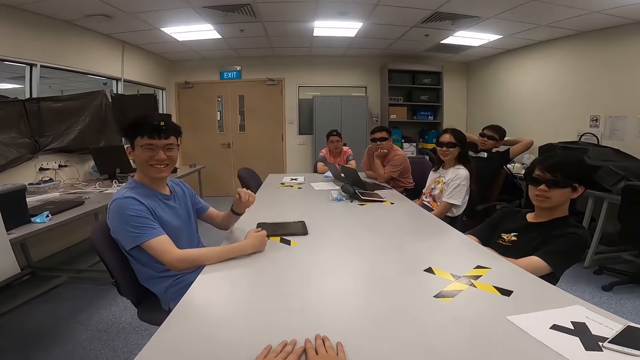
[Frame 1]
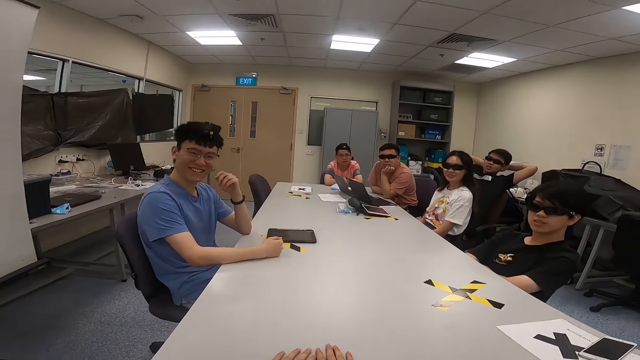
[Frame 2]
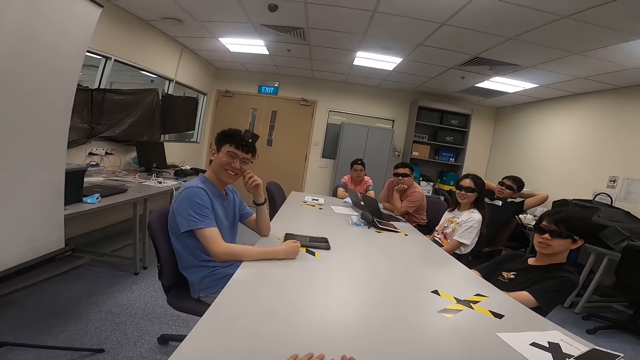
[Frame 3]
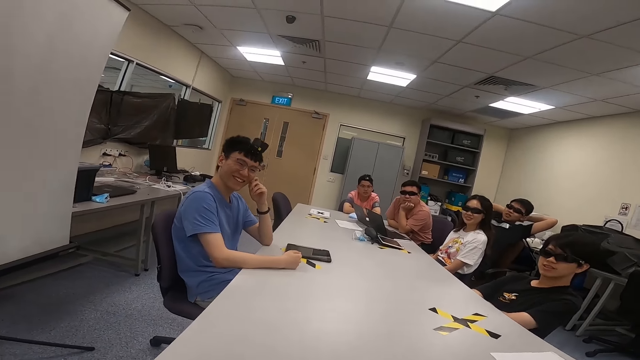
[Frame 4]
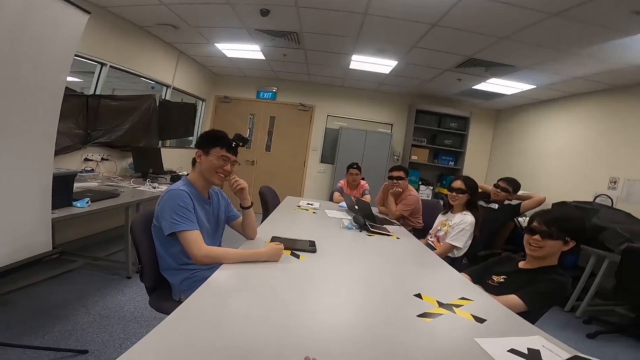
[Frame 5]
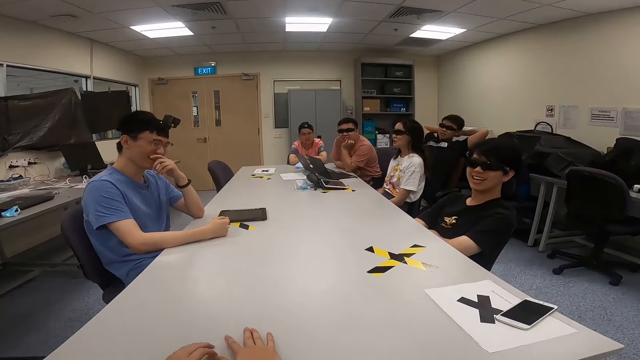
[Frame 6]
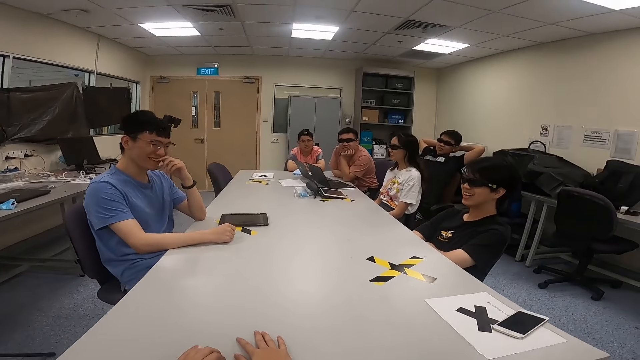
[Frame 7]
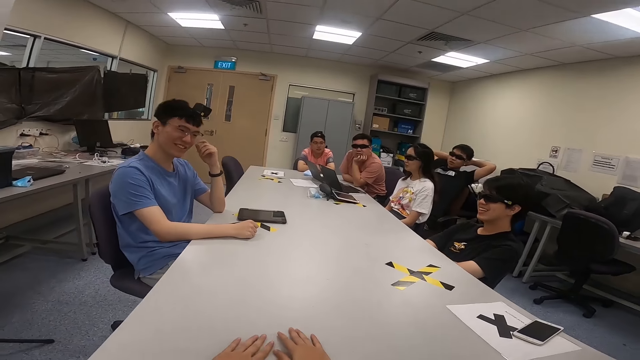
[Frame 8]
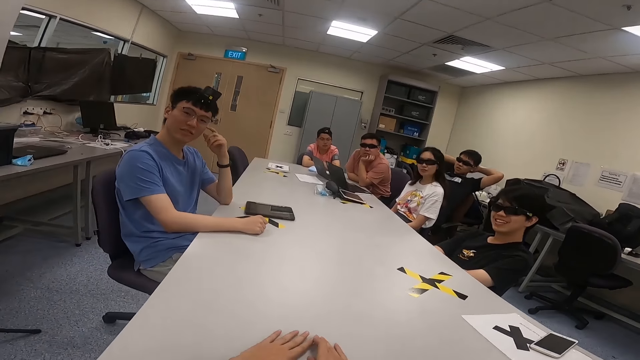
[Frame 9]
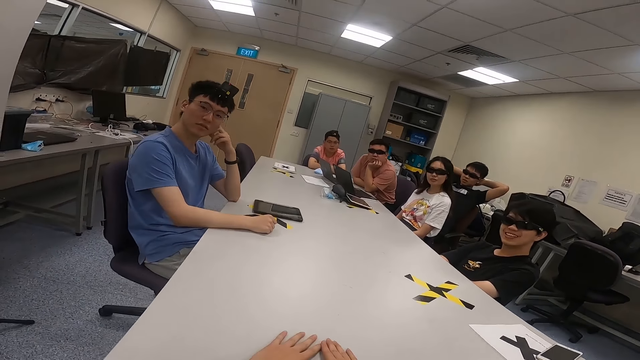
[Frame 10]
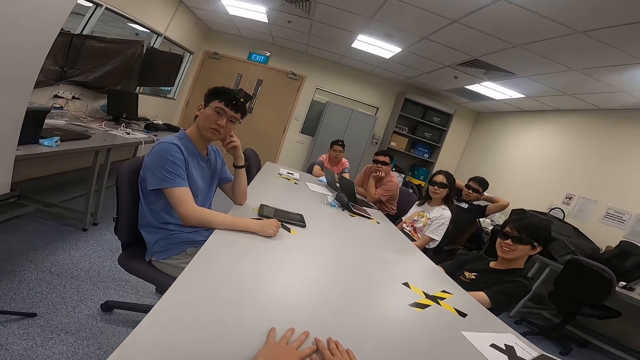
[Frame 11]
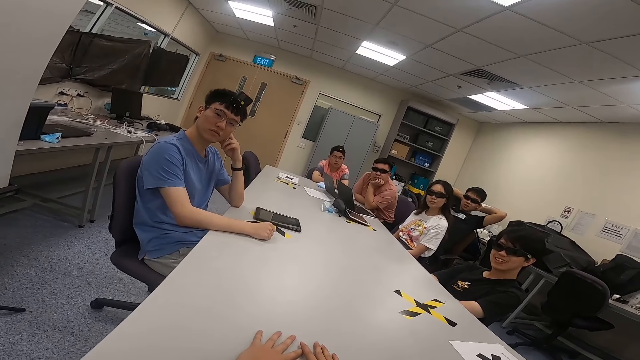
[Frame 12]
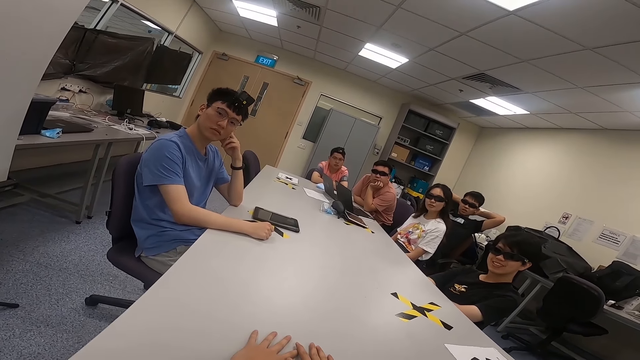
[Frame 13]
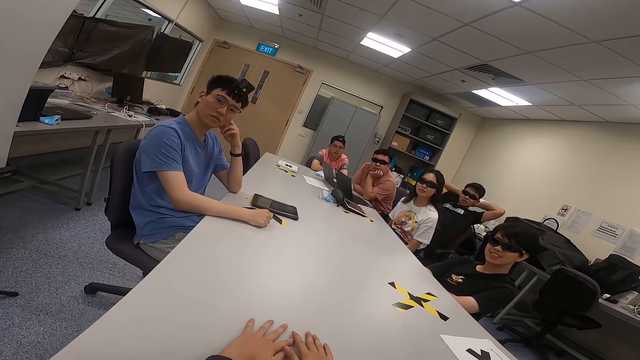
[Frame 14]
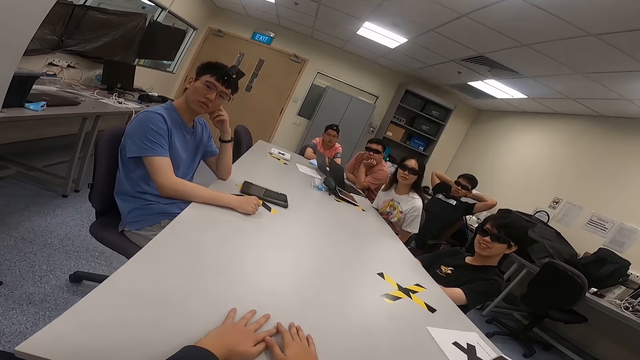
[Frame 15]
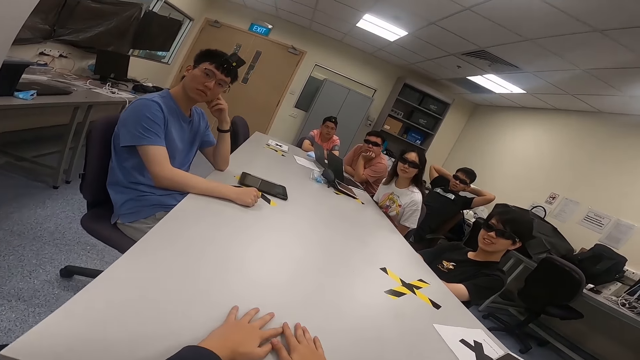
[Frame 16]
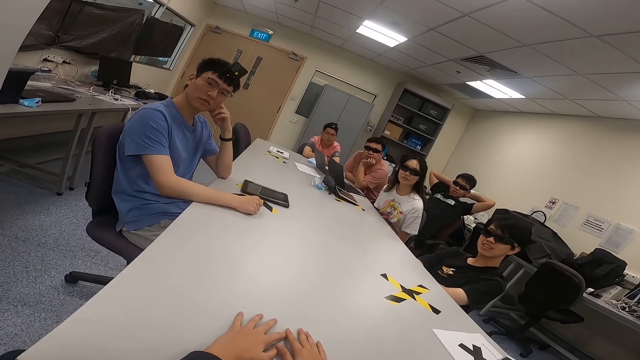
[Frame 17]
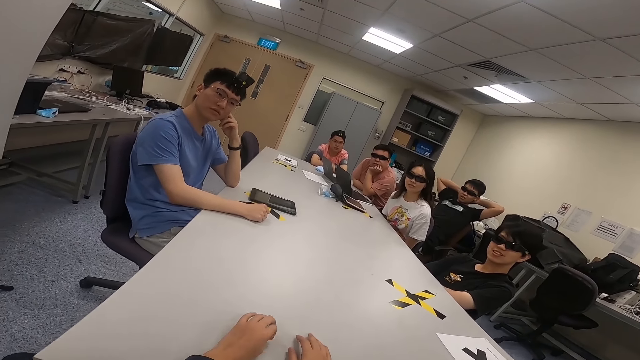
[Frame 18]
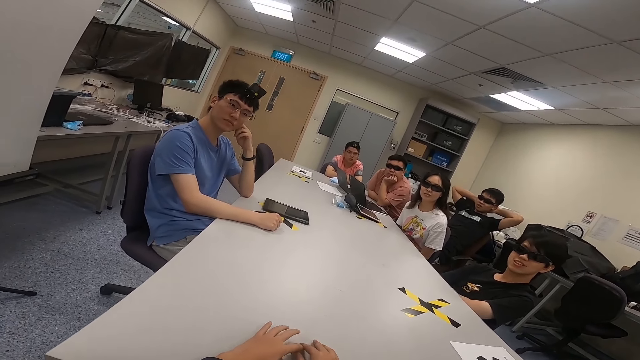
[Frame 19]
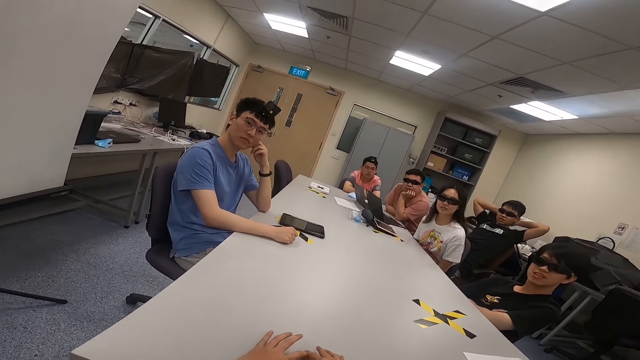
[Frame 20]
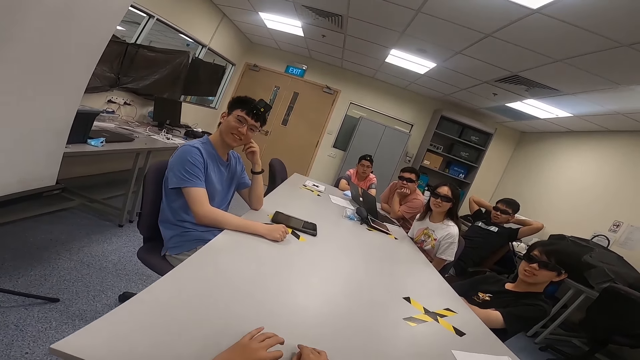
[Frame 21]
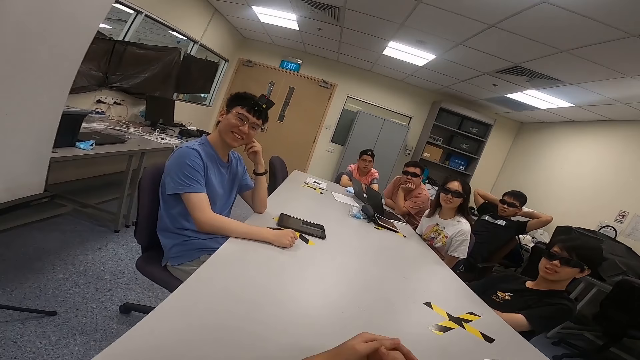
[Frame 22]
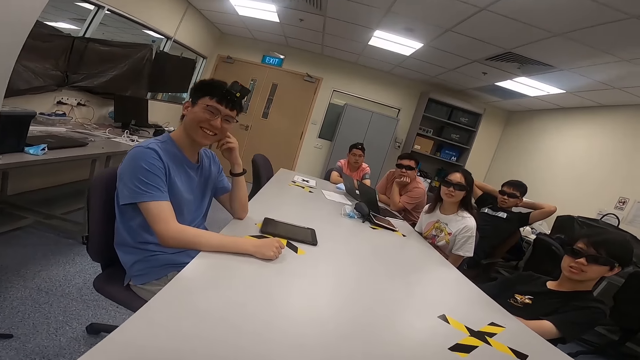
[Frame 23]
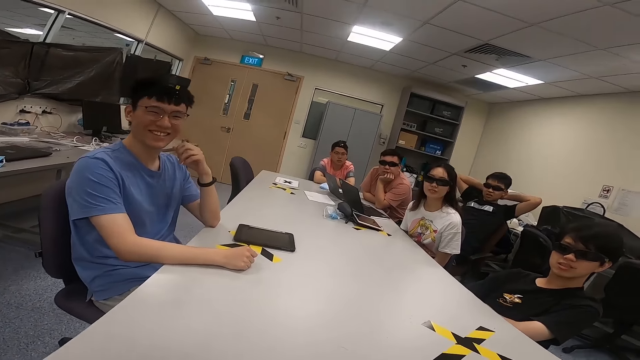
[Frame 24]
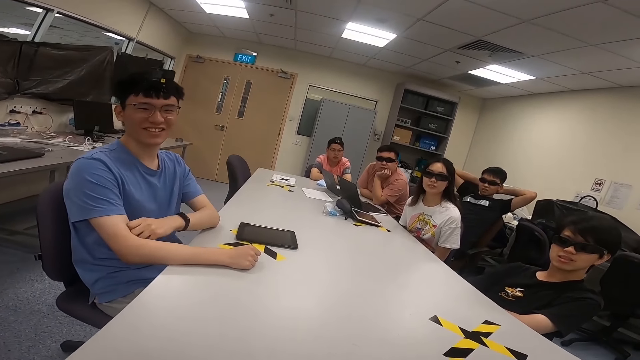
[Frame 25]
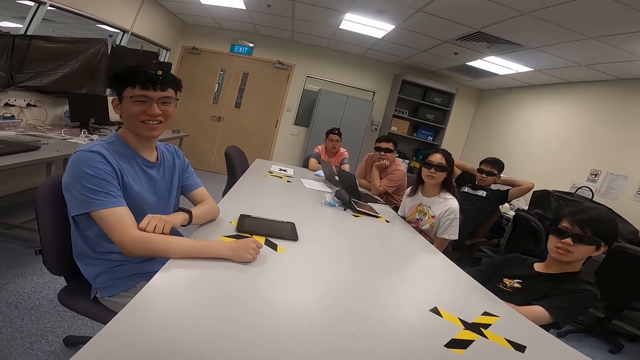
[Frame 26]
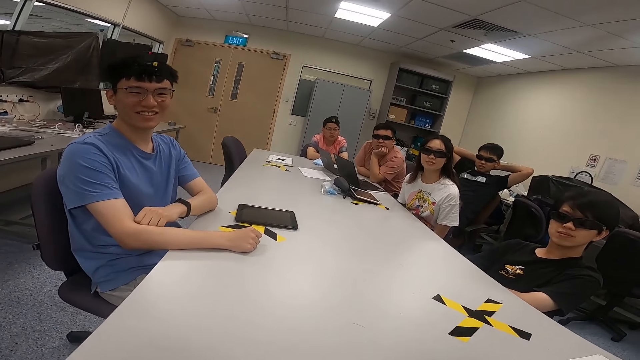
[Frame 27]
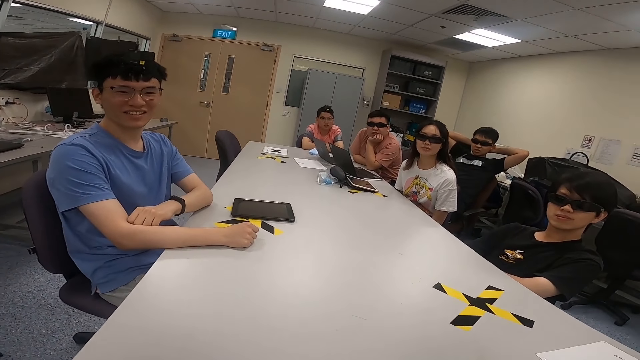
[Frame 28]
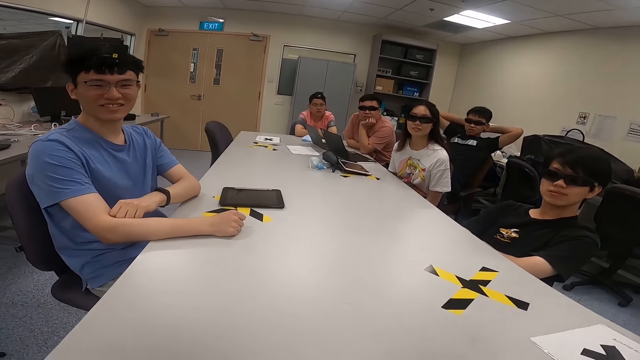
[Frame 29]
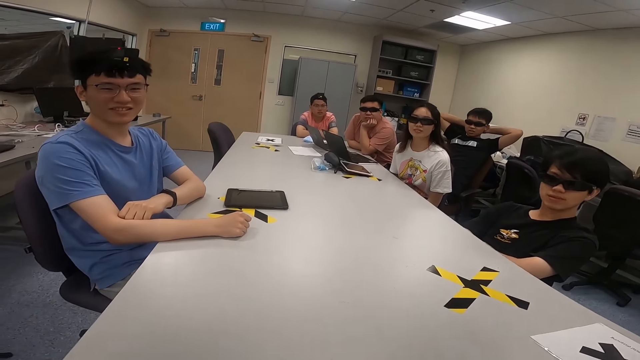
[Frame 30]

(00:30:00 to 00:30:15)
A man puts his hand on his mouth. A woman nods her head. The camera wearer moves his hands. He puts his hands on the table, moves his hands on the table and lifts his left hand. The man lowers his left hand.

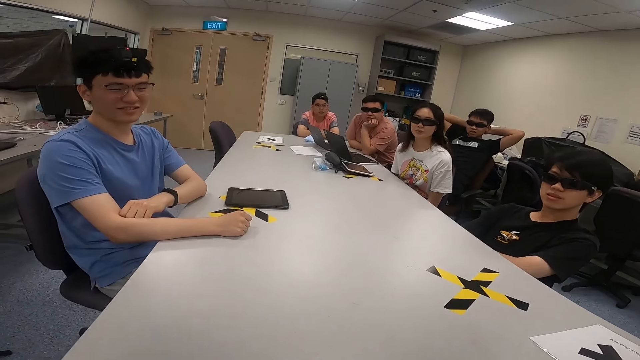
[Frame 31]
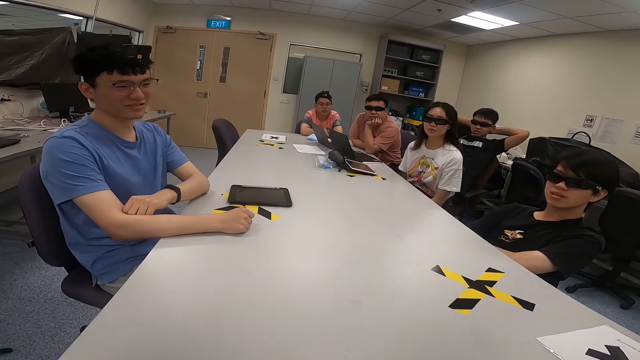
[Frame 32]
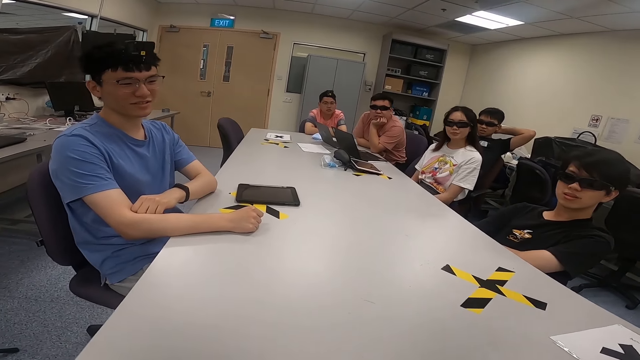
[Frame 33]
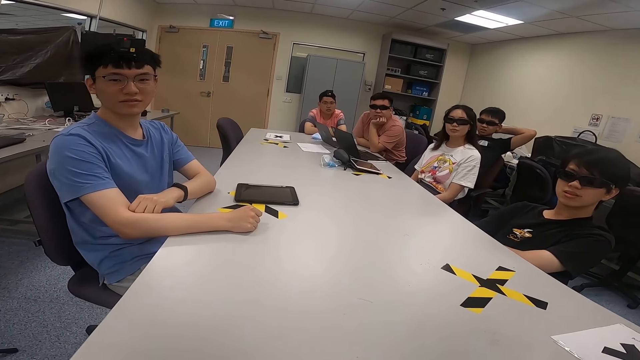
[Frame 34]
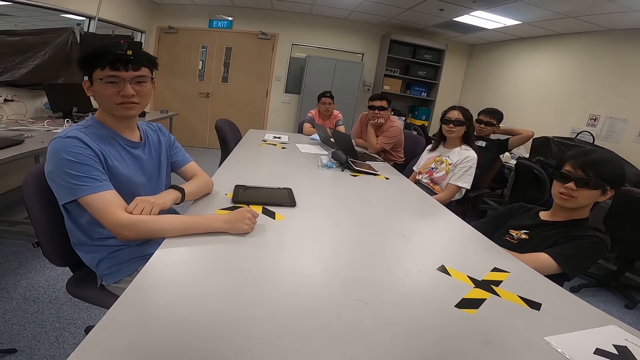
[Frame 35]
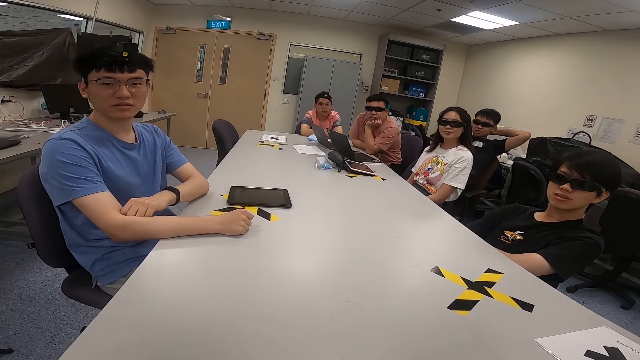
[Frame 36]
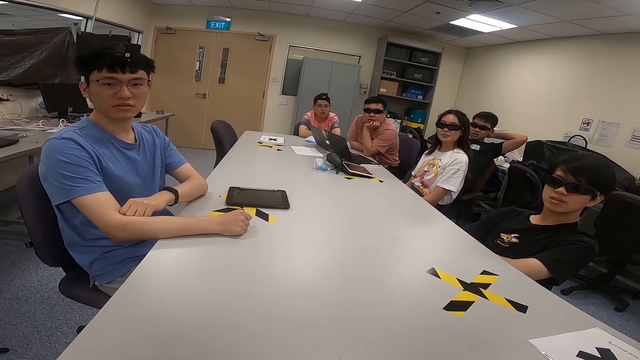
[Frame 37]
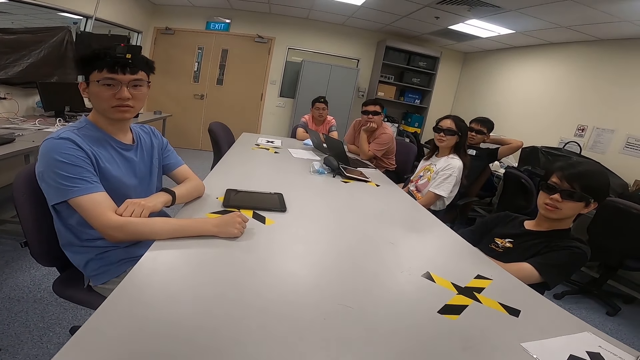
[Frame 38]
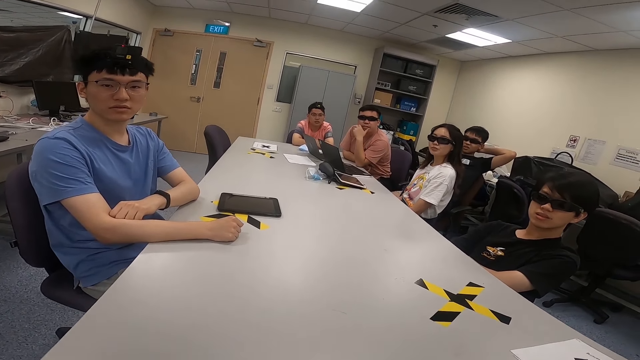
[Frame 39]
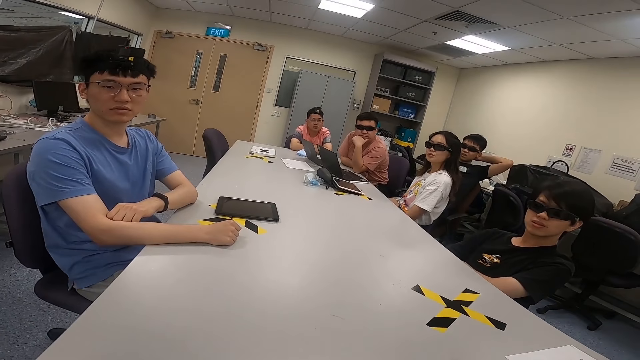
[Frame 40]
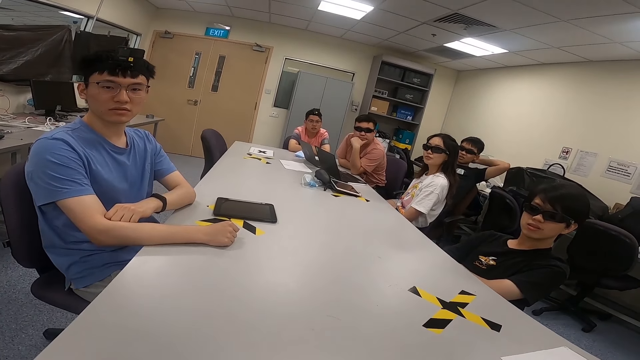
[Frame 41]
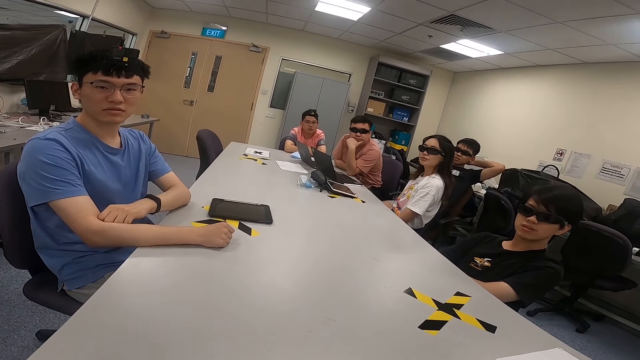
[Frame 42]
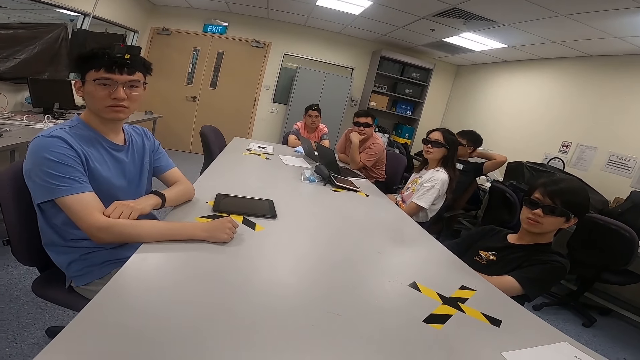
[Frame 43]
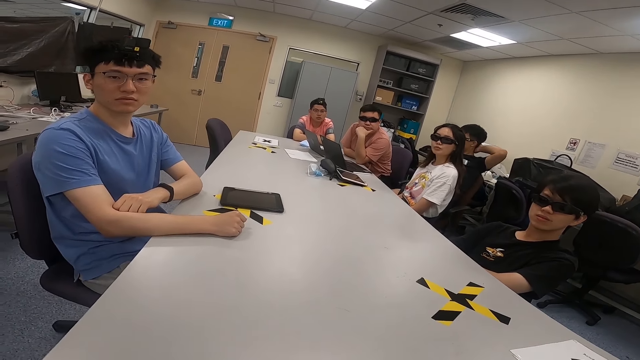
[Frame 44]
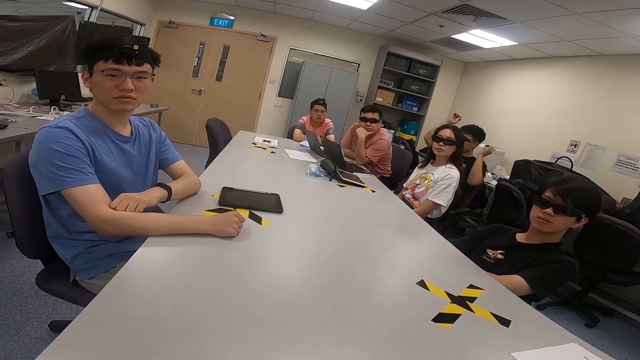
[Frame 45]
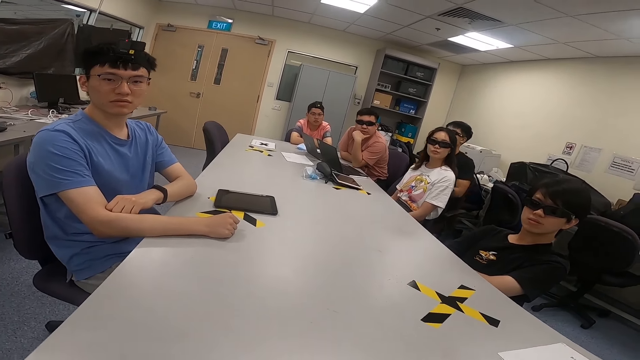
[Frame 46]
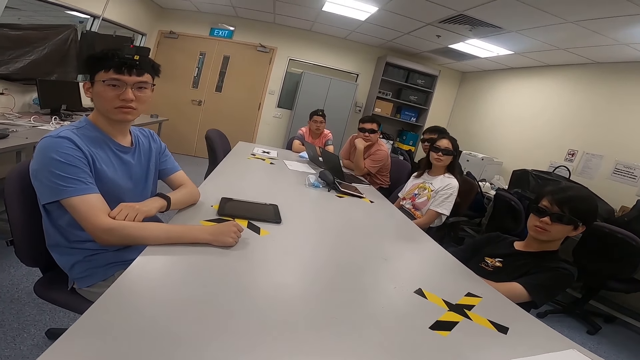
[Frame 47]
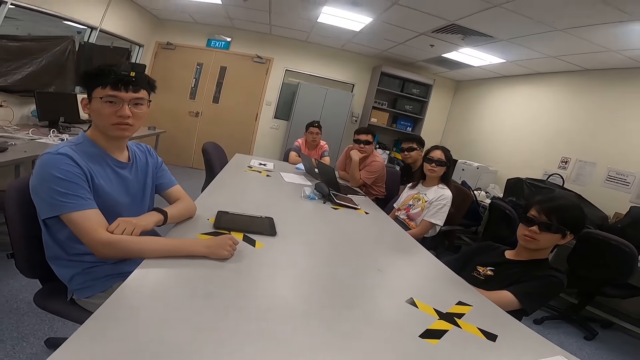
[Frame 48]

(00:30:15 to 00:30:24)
A man nods his head. Another man removes his hands from his head. A man leans forward.
